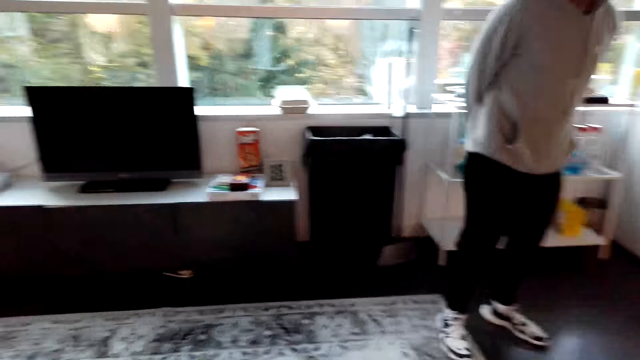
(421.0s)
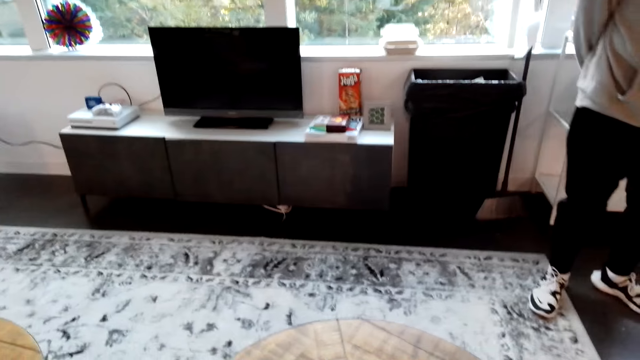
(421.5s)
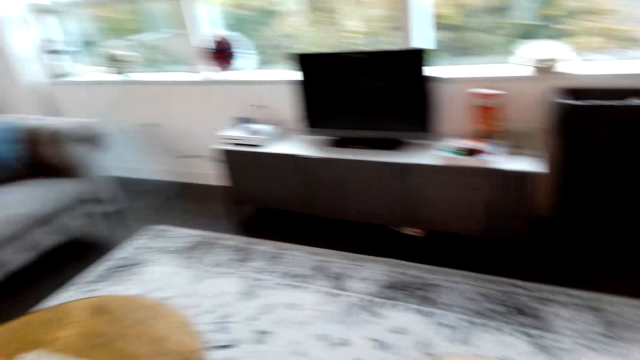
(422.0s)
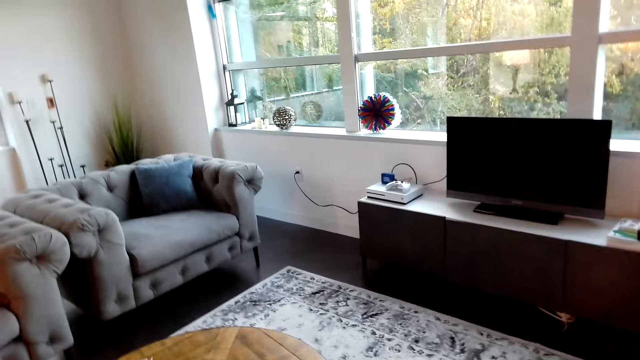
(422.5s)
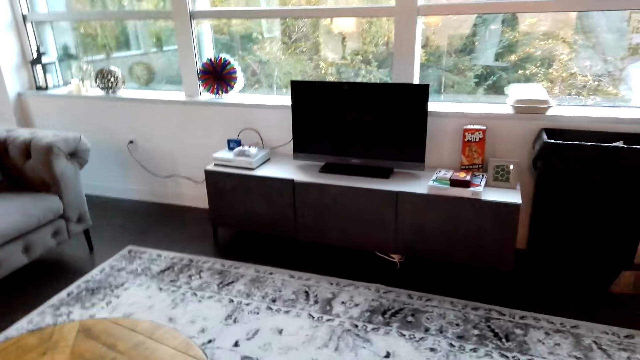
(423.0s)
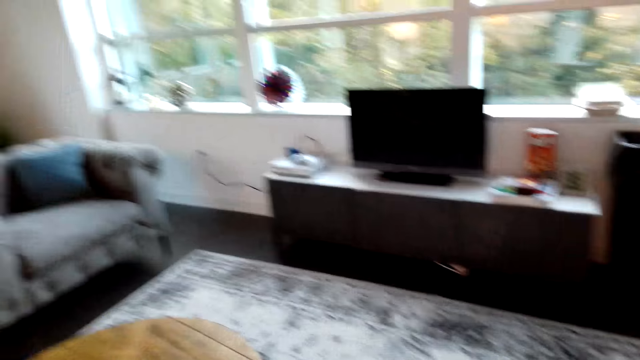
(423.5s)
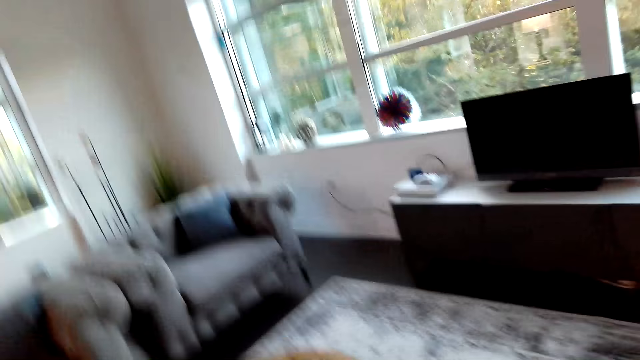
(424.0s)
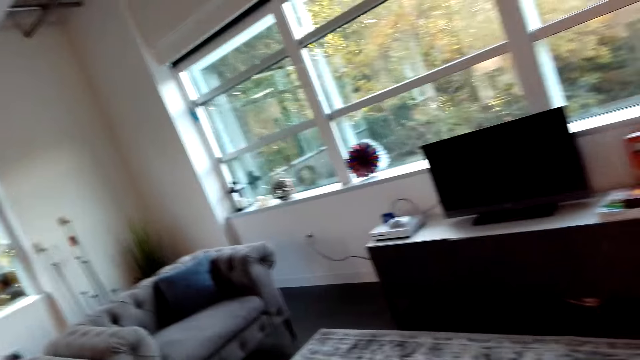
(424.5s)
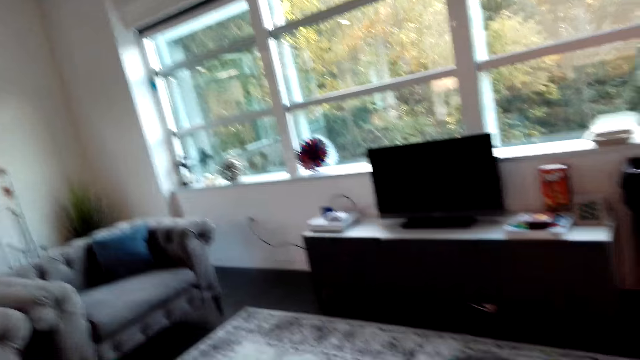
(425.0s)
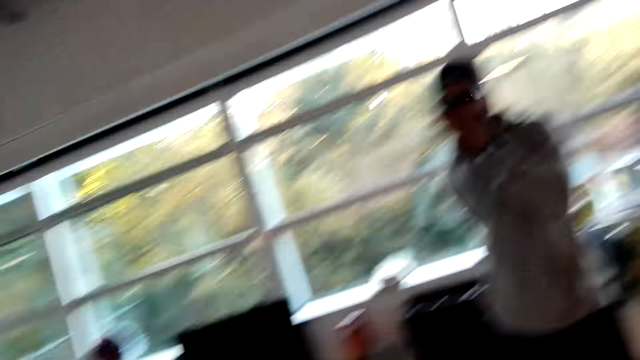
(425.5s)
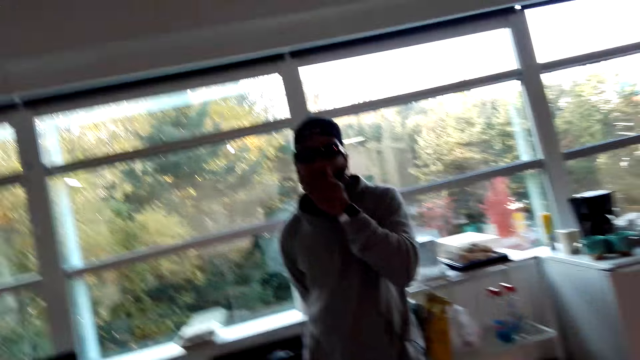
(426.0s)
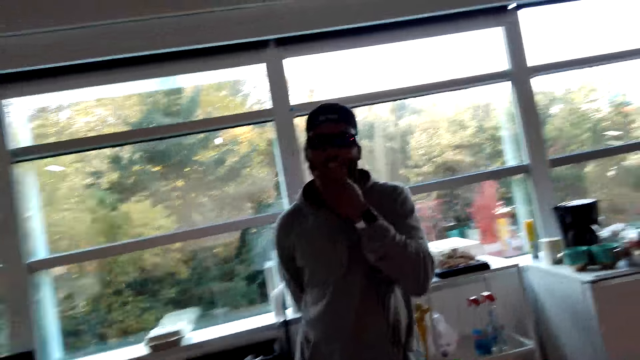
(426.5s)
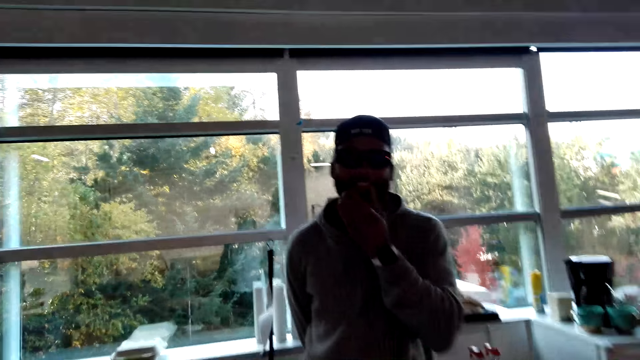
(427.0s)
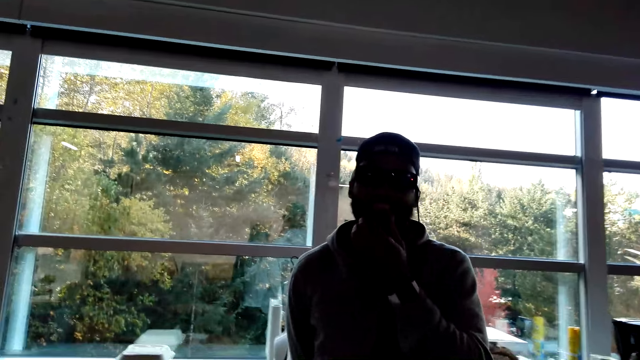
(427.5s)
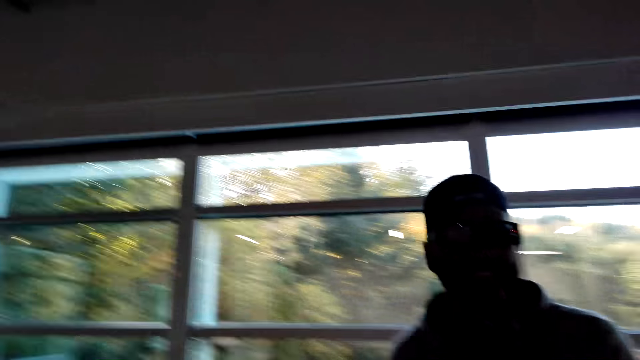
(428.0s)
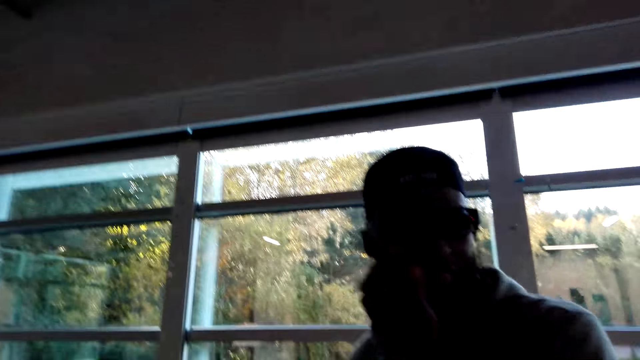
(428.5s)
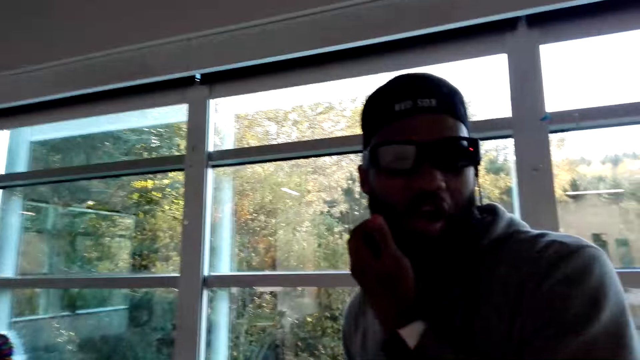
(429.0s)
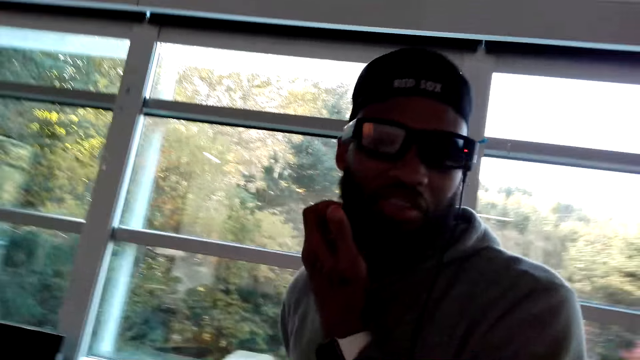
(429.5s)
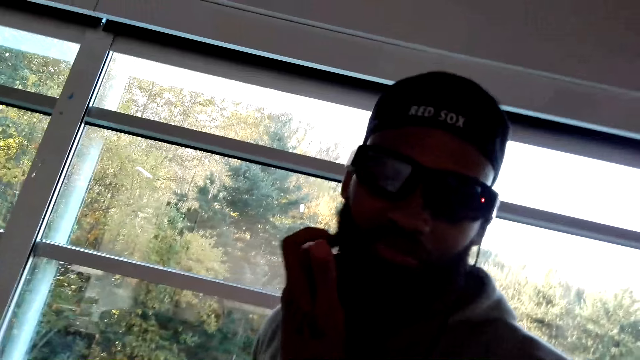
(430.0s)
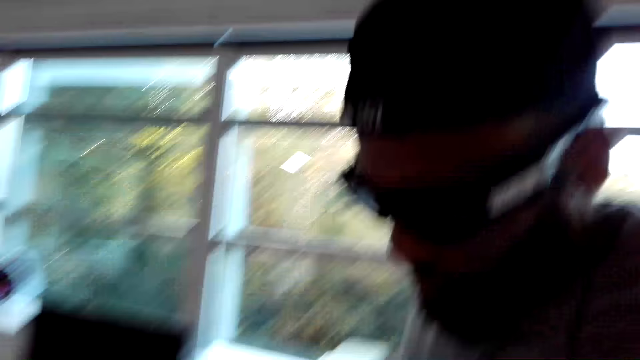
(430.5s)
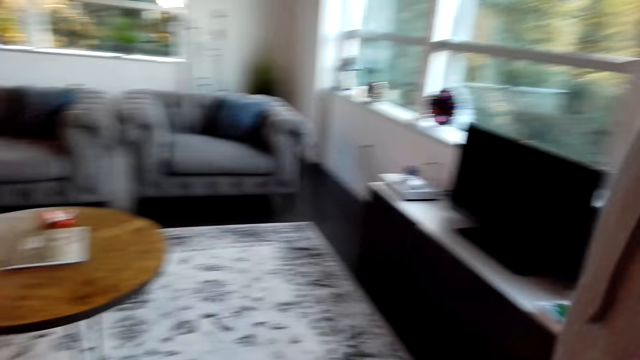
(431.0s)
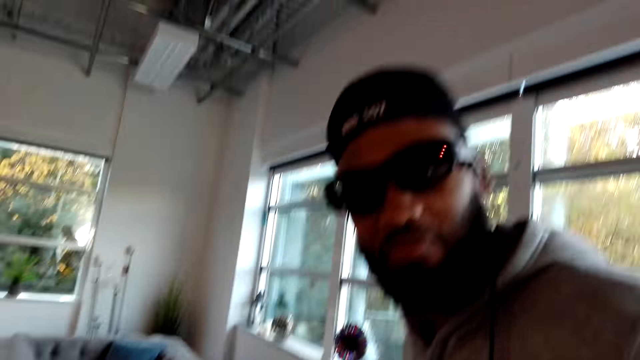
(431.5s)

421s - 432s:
The camera wearer talks to a man. They look around the apartment. They talk to the man. The man scratches his beard.

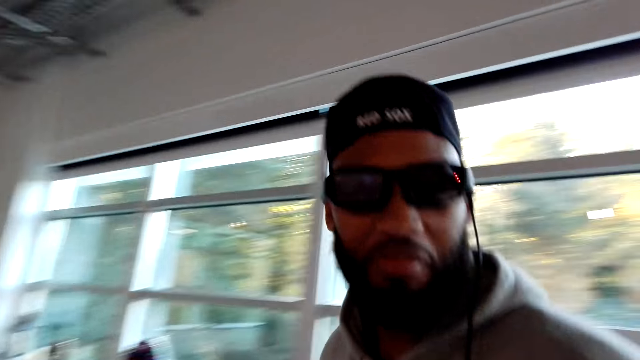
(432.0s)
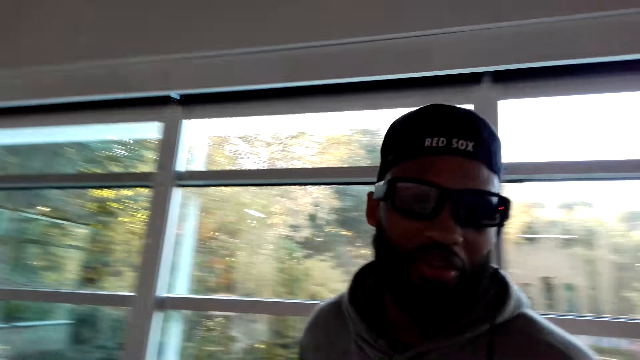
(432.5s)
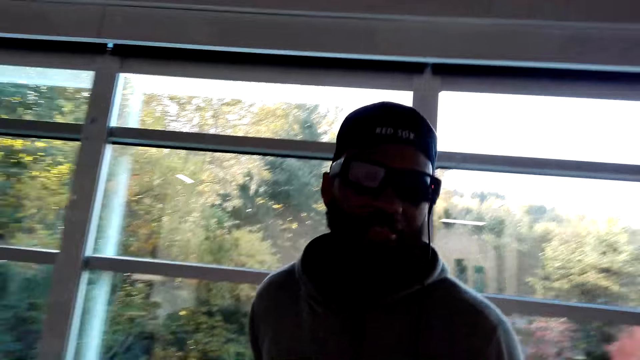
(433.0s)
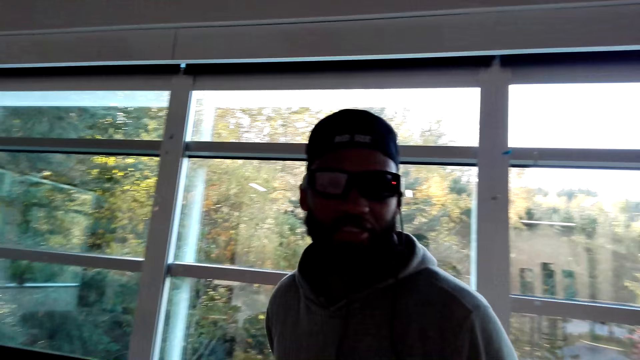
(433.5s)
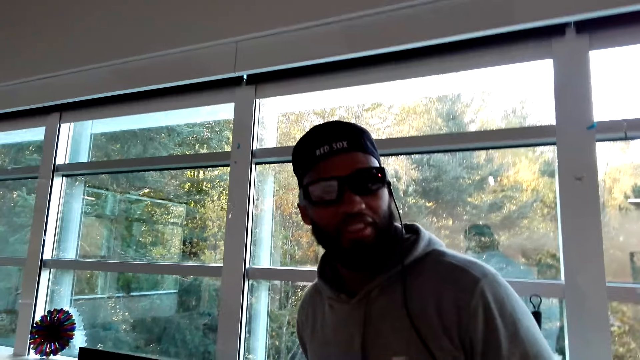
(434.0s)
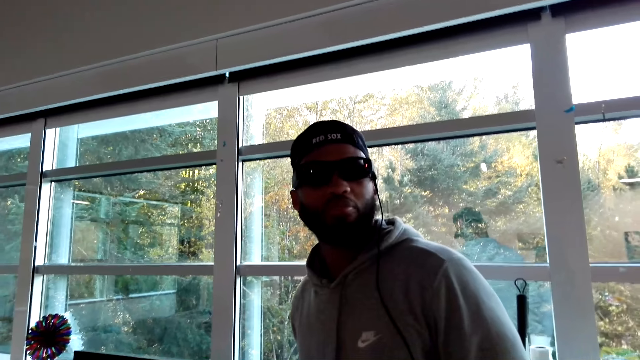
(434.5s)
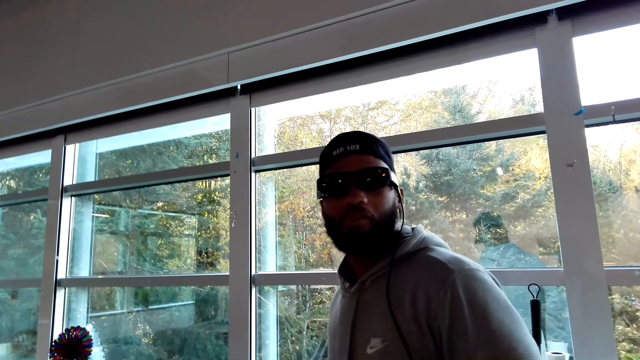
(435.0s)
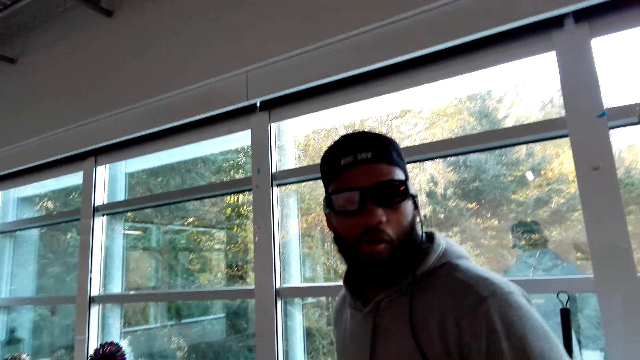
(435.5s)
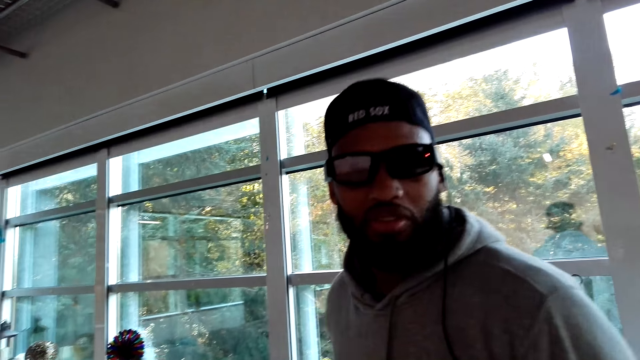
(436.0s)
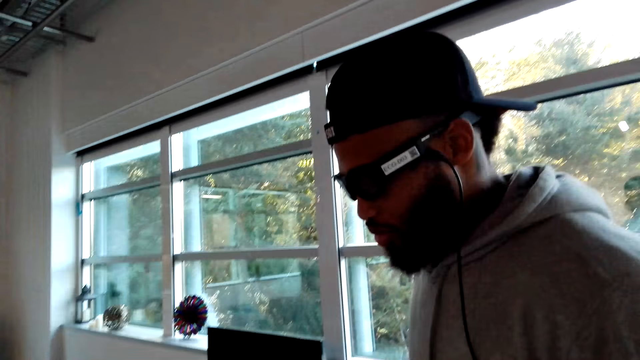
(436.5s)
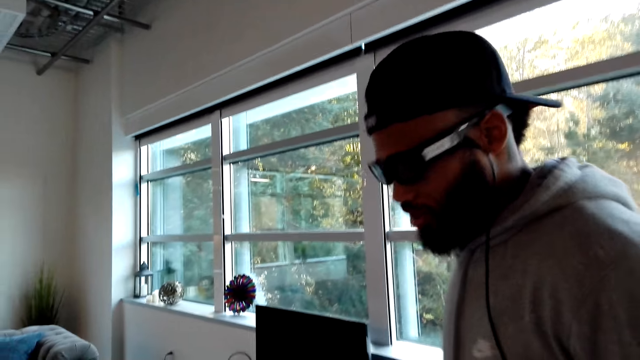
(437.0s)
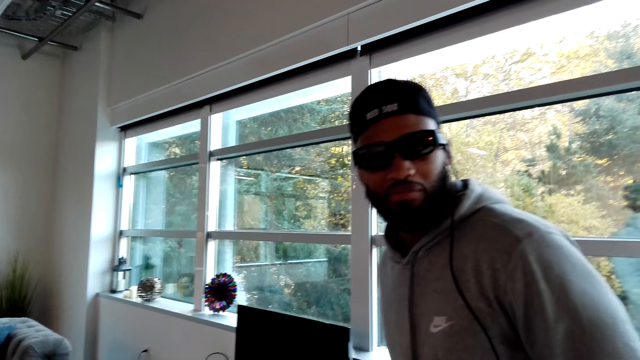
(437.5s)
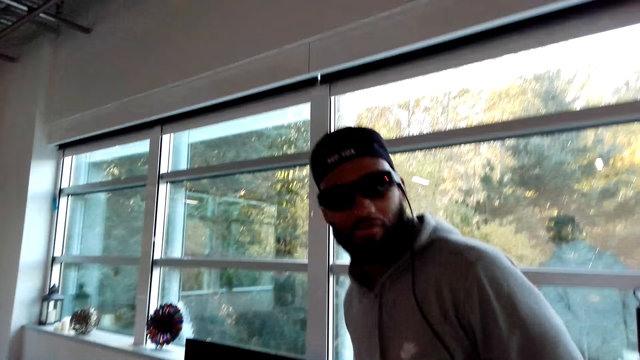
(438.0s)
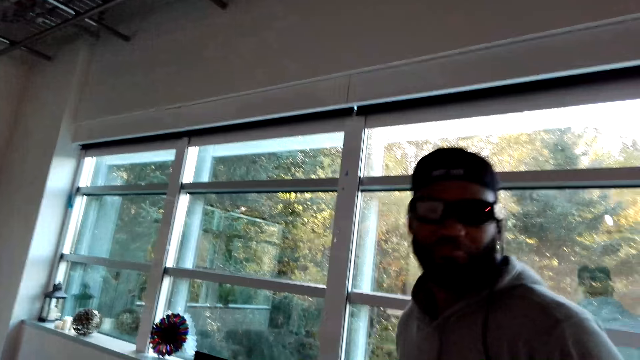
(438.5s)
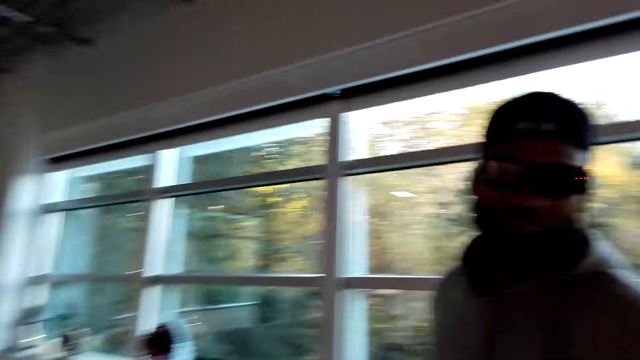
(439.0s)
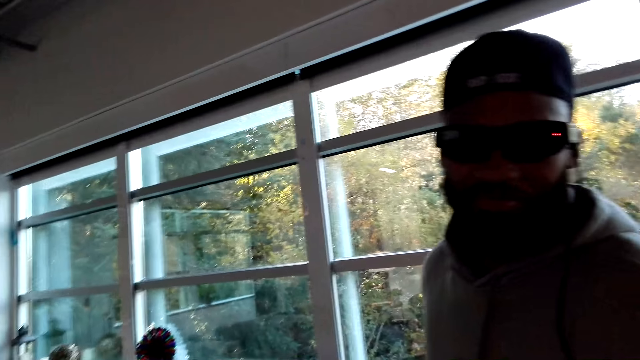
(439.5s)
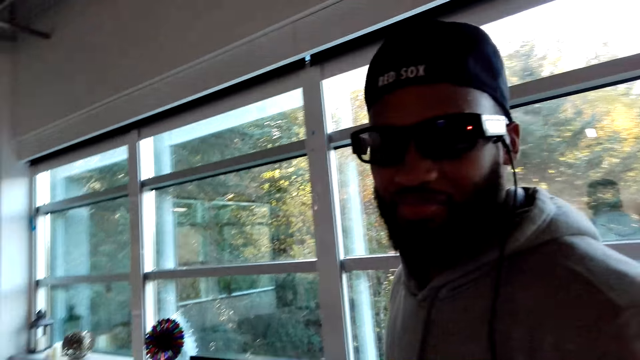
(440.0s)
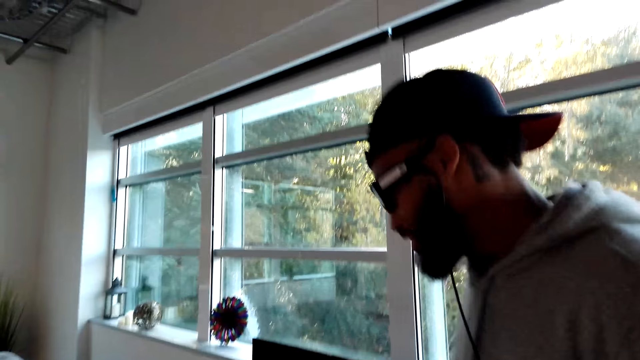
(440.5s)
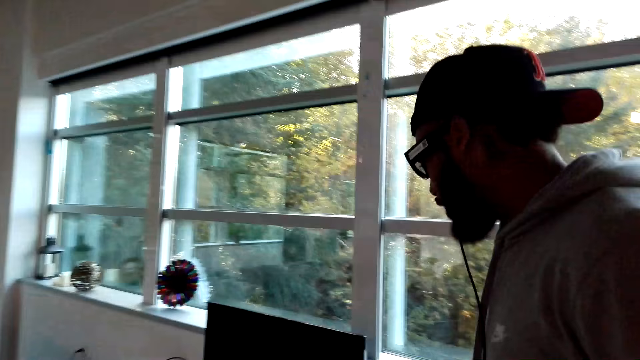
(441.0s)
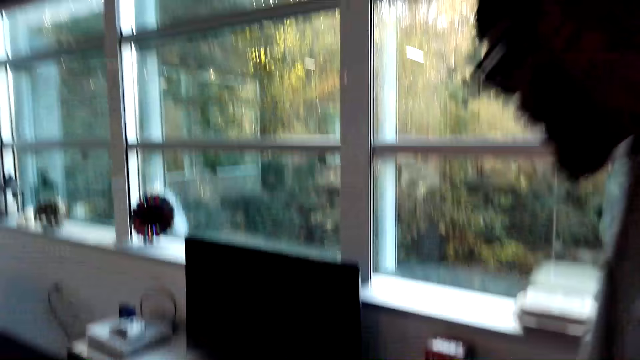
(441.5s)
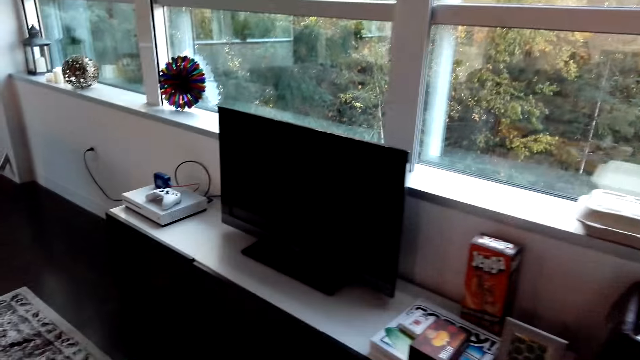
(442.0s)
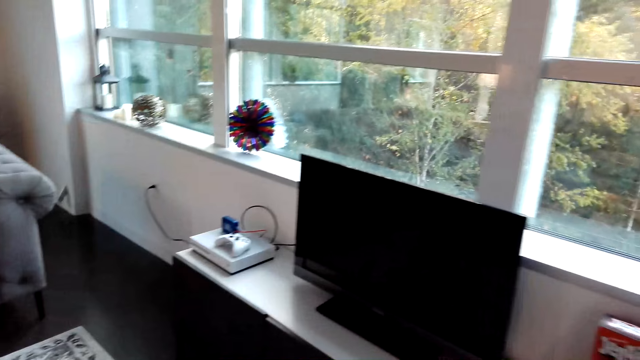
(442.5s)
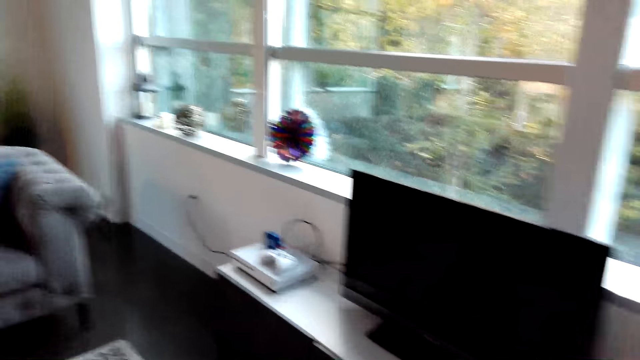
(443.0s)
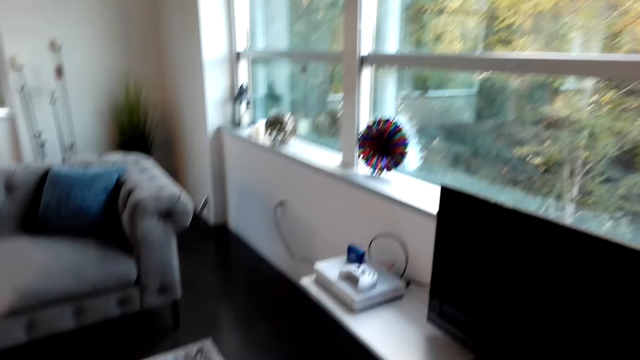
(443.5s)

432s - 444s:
A man nods his head.
